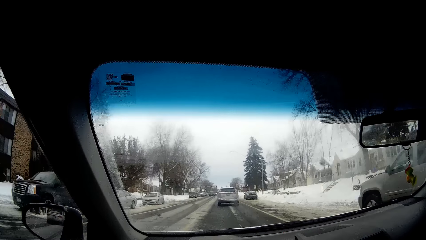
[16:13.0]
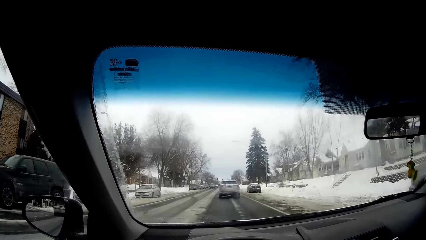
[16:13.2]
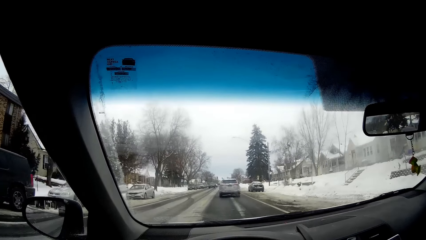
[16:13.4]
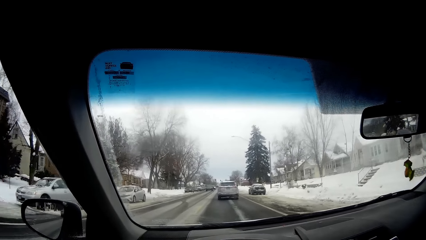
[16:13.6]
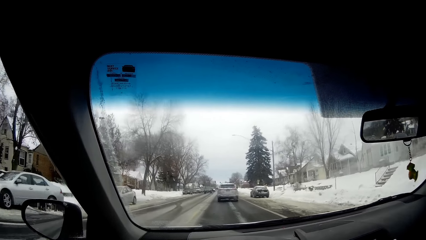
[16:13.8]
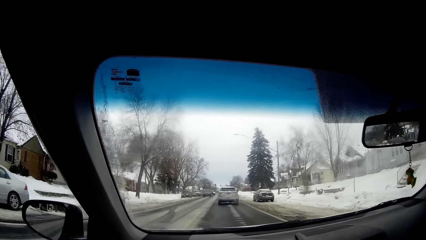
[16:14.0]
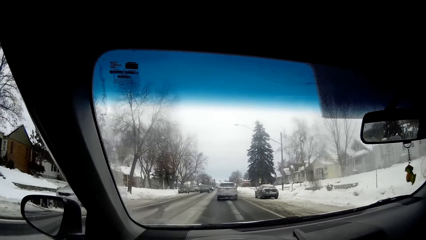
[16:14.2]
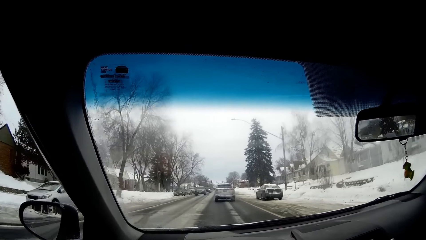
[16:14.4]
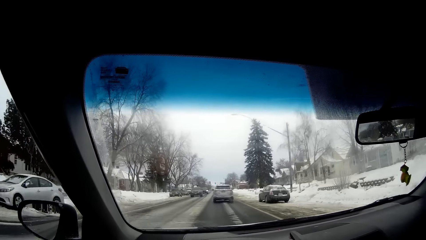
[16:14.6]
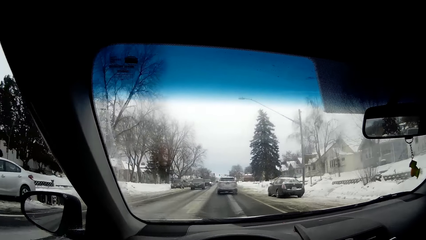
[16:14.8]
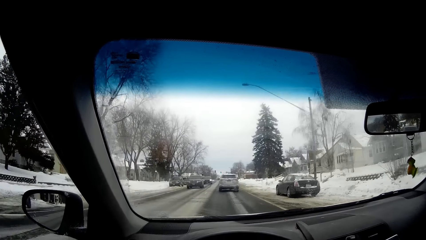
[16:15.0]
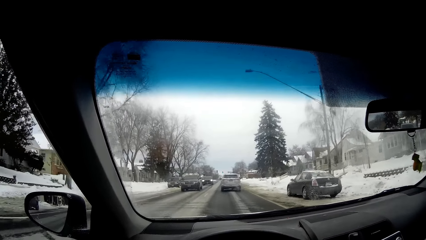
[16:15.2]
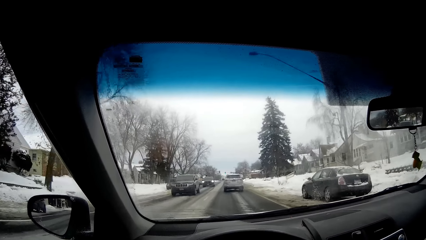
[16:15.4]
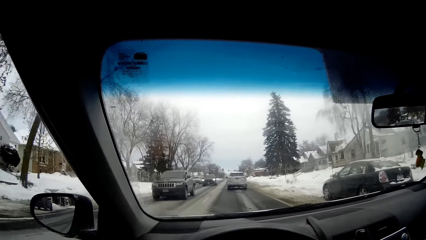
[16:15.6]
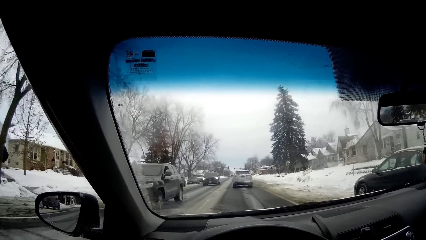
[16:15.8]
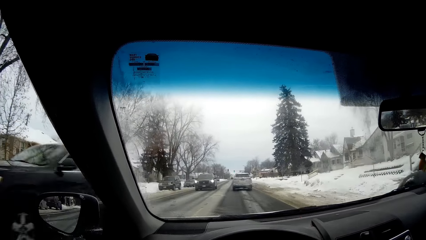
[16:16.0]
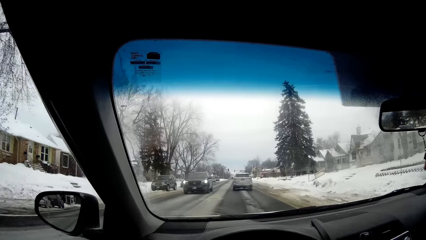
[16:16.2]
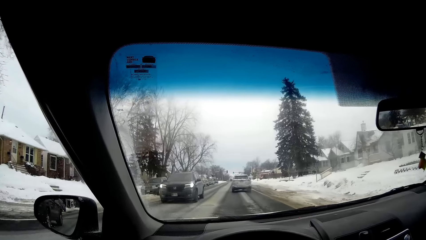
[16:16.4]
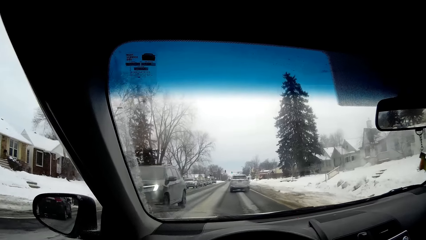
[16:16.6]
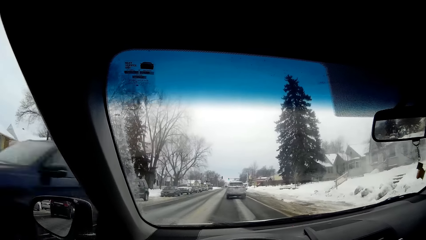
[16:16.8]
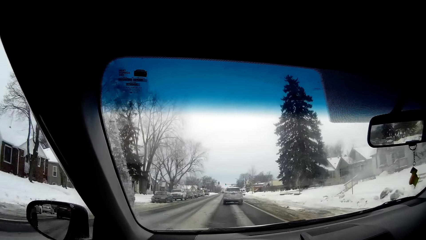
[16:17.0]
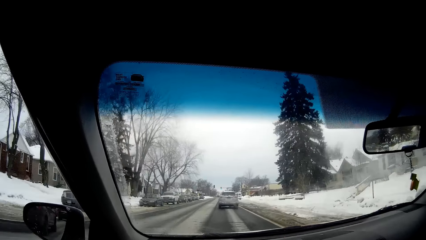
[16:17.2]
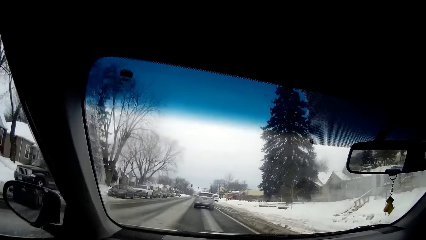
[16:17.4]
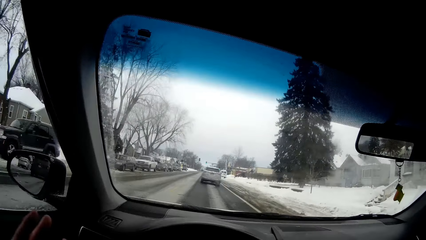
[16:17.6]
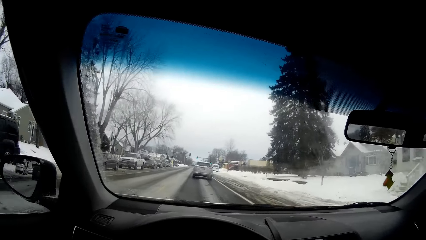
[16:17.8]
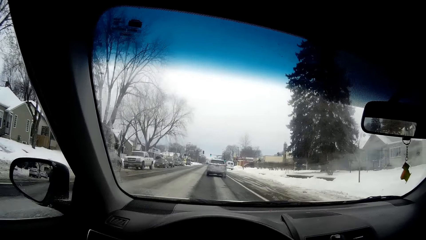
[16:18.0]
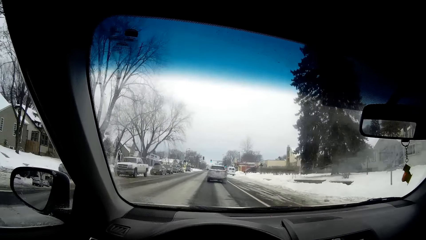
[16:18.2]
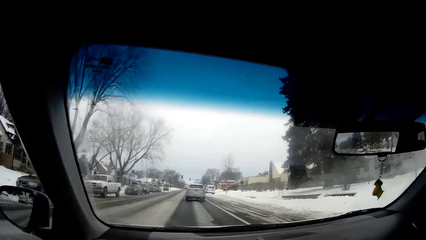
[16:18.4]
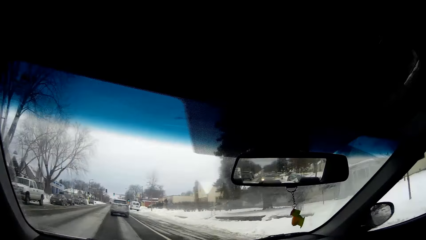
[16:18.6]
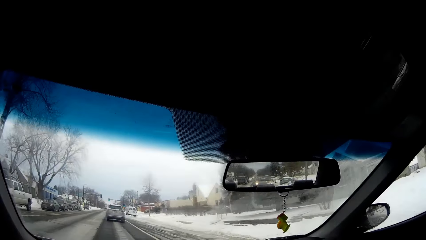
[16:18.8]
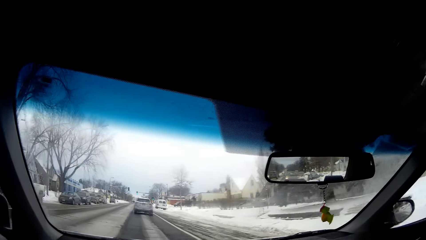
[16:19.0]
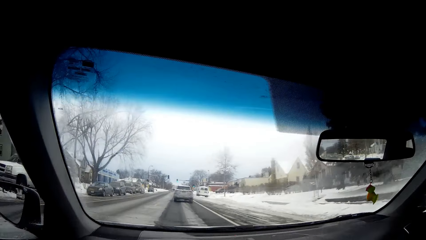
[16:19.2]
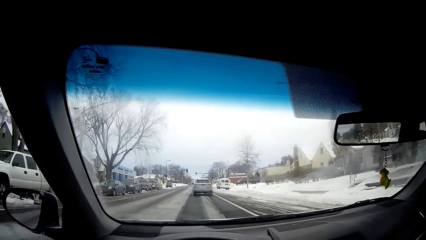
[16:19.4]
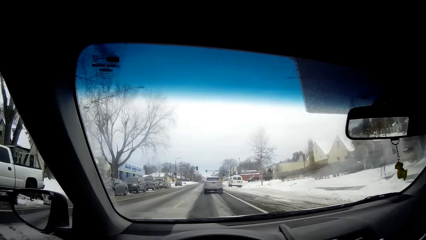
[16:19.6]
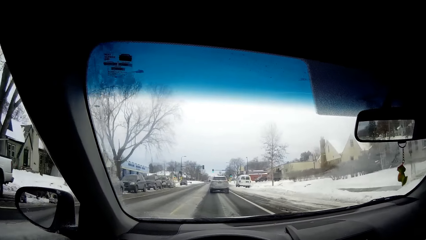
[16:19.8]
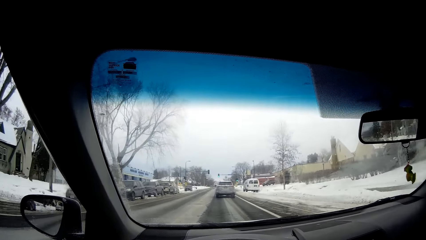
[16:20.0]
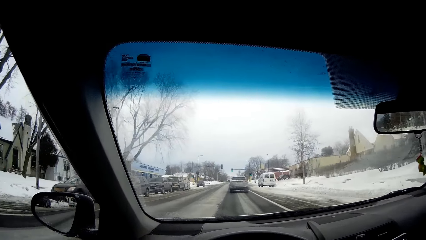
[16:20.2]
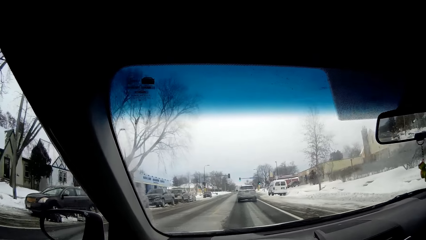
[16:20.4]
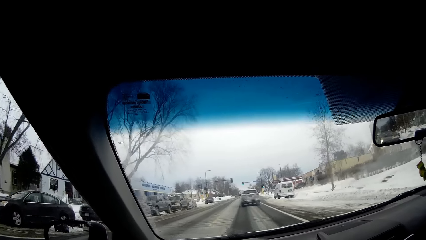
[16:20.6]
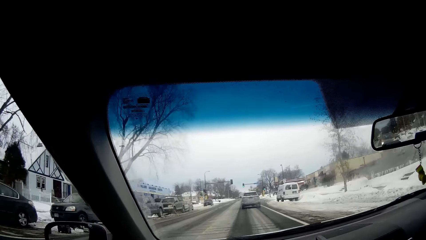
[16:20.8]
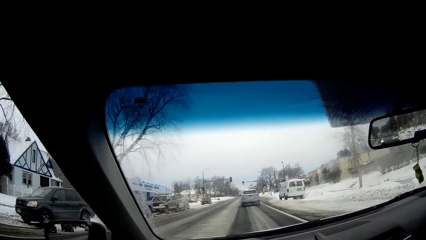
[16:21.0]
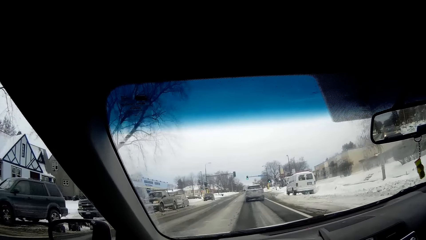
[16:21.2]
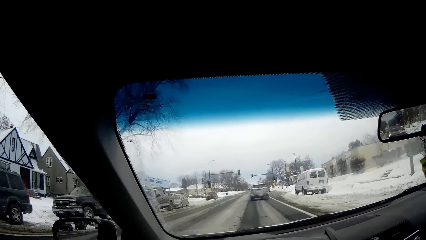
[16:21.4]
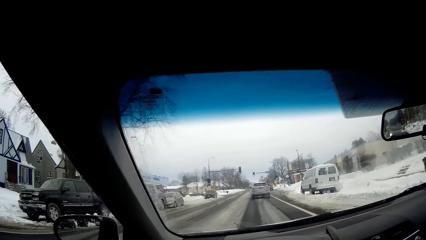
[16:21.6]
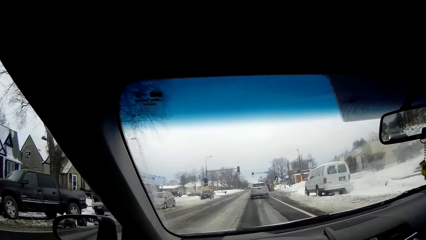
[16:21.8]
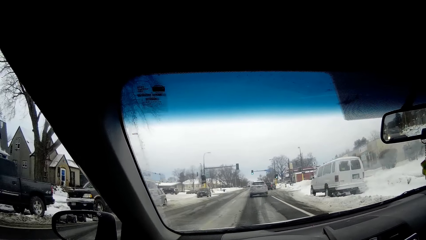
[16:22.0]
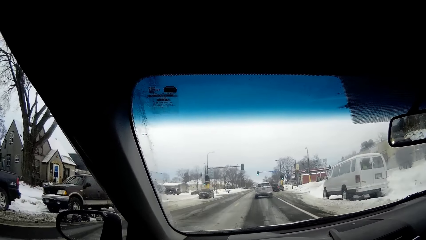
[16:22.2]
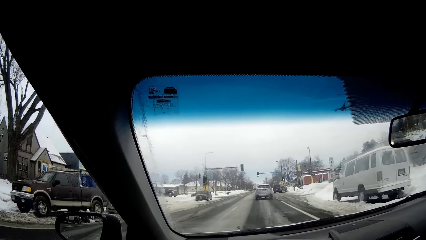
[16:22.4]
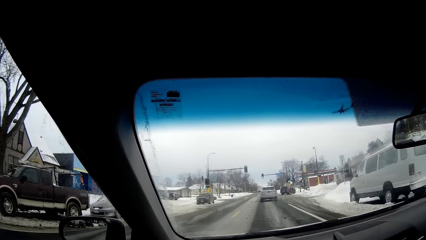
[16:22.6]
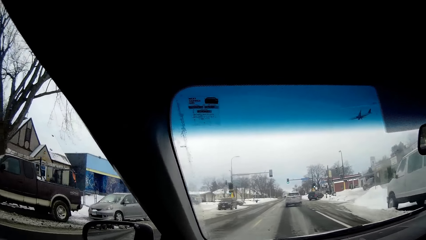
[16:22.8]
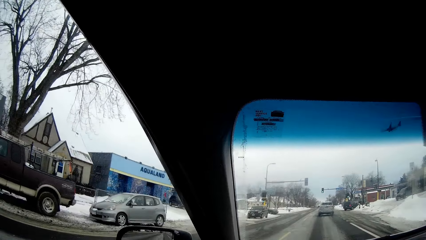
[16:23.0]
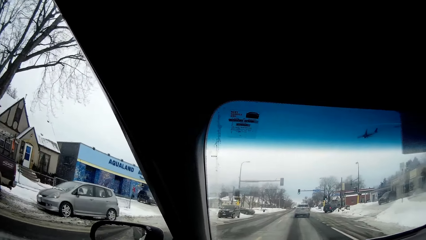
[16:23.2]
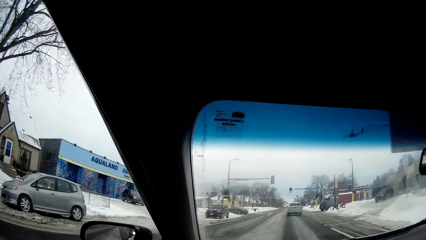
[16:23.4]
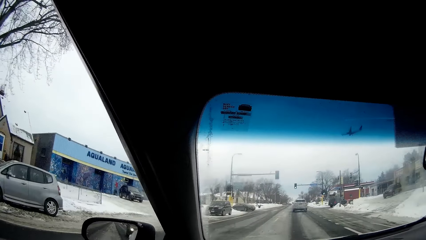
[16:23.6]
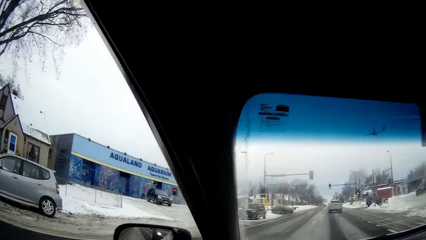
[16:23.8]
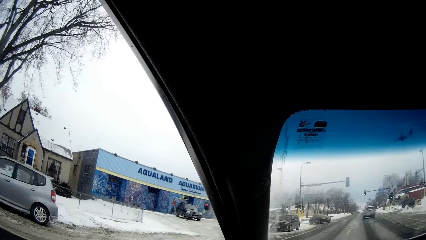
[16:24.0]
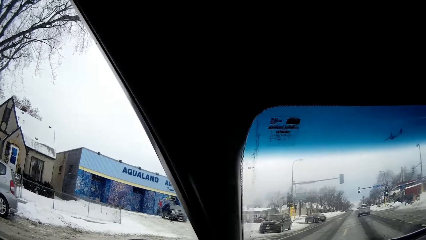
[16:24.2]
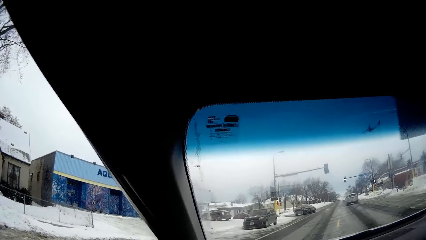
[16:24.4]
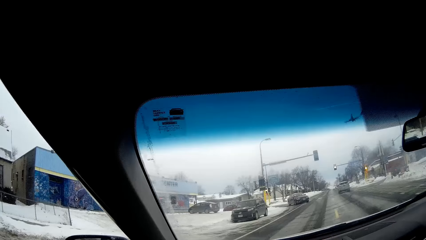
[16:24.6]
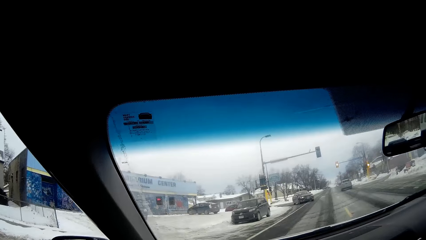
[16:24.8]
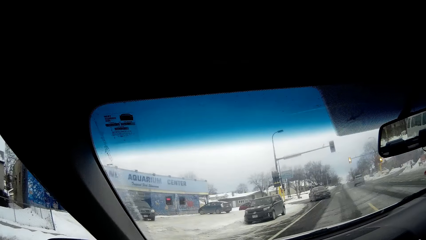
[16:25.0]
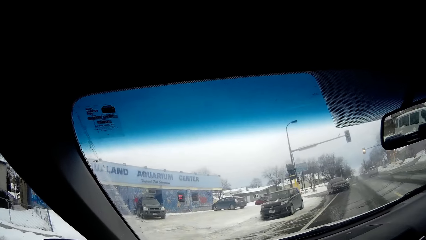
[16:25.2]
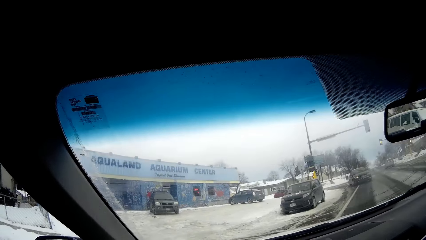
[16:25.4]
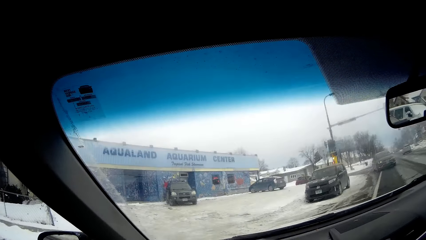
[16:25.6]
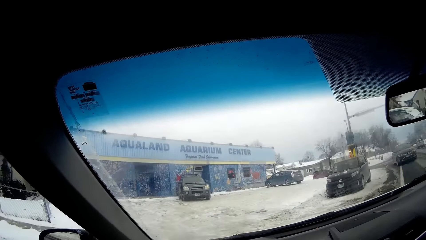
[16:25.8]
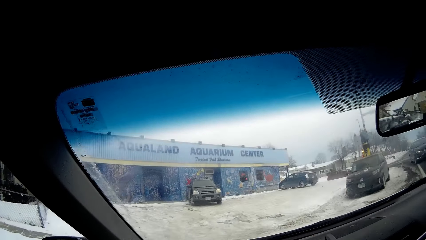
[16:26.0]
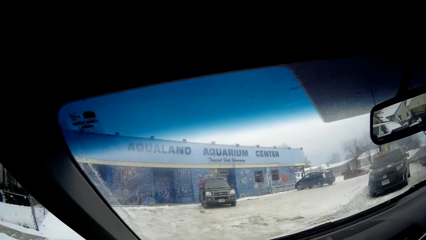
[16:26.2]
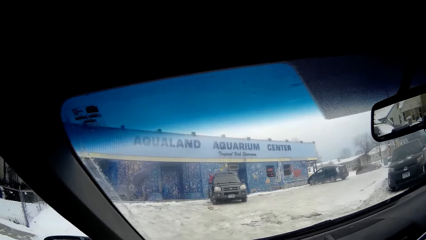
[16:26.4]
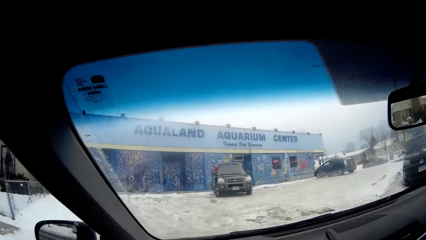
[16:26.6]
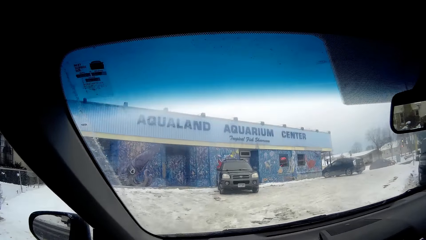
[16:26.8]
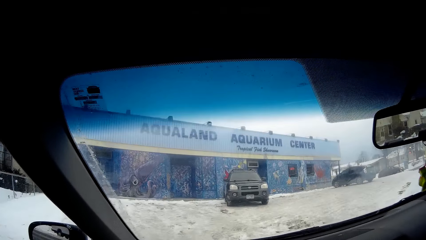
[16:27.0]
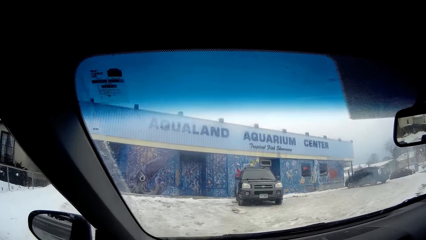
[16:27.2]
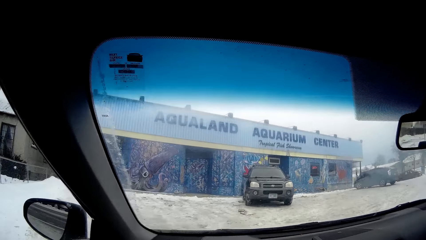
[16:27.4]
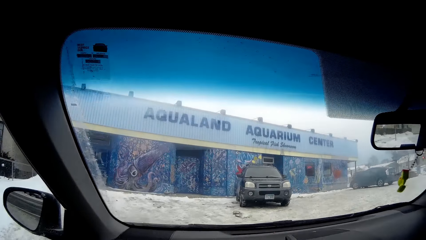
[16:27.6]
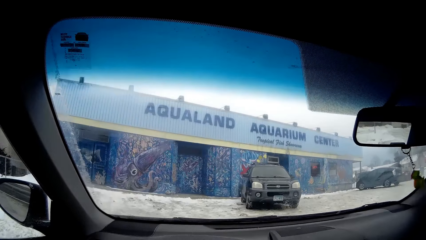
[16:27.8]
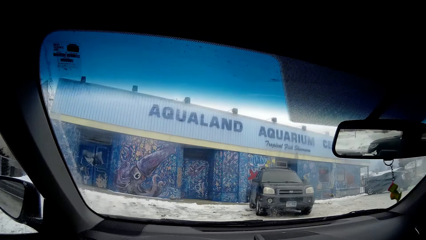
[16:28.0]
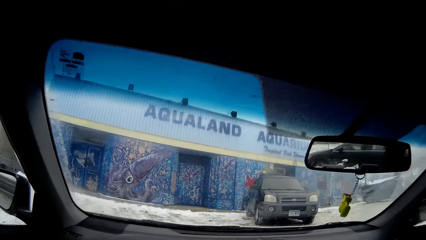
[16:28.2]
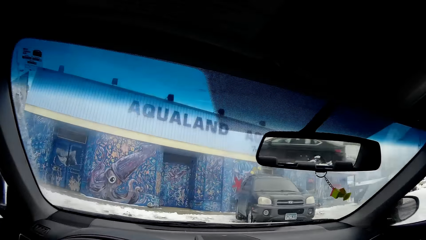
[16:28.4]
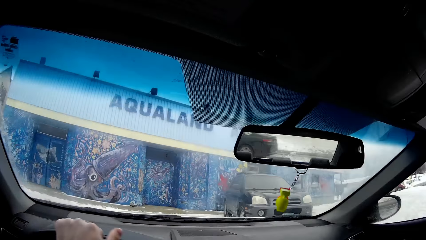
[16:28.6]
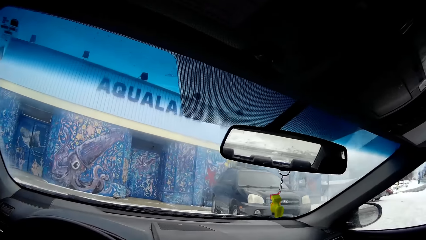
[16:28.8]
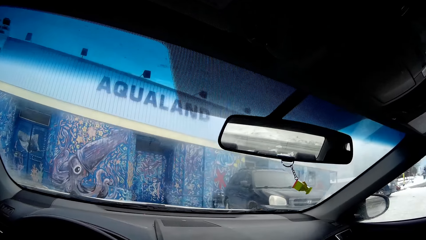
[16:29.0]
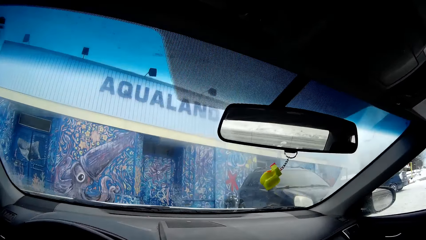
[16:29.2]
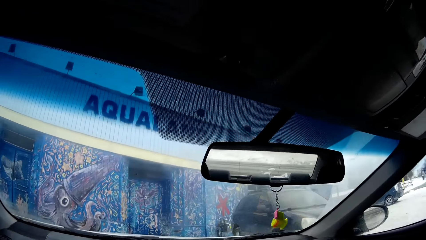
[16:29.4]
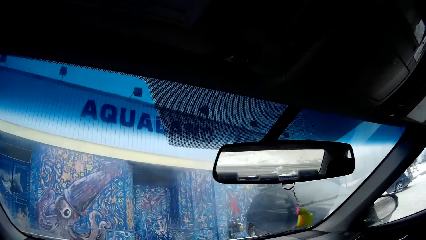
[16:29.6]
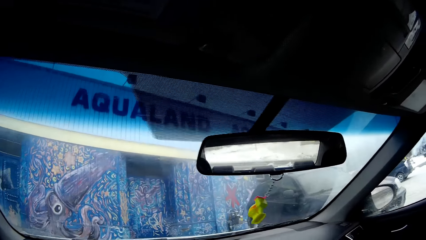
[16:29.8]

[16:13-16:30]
The camera wearer drives the car to the left.
